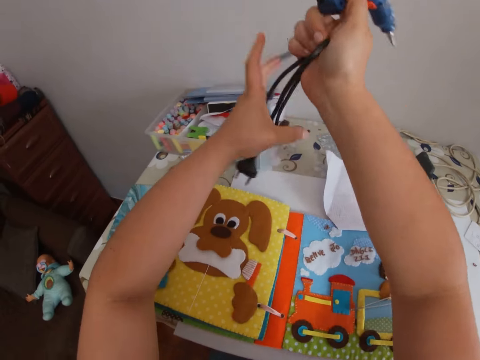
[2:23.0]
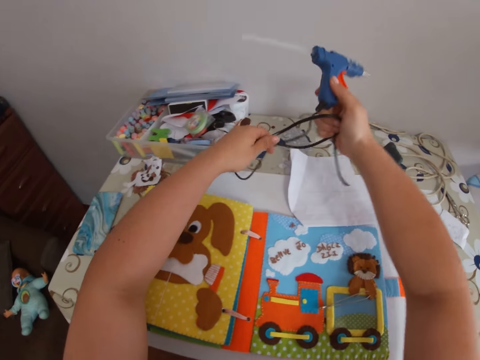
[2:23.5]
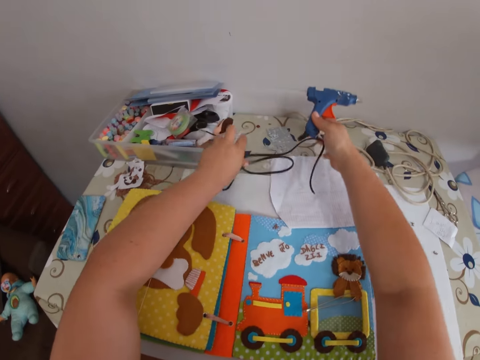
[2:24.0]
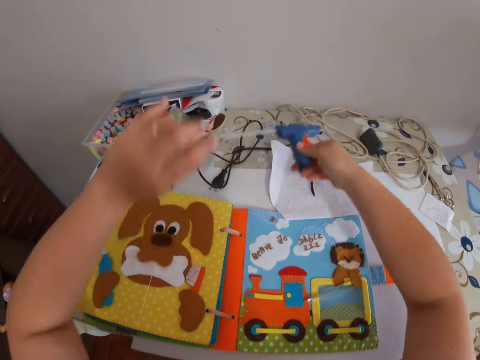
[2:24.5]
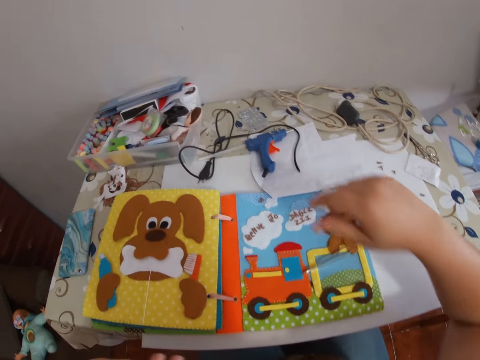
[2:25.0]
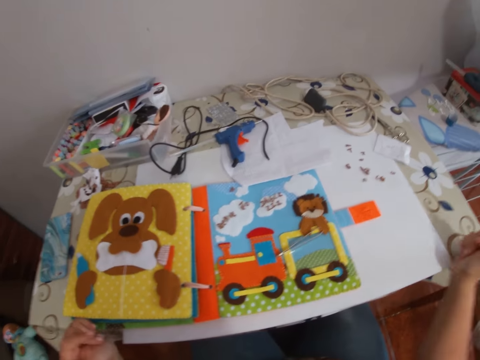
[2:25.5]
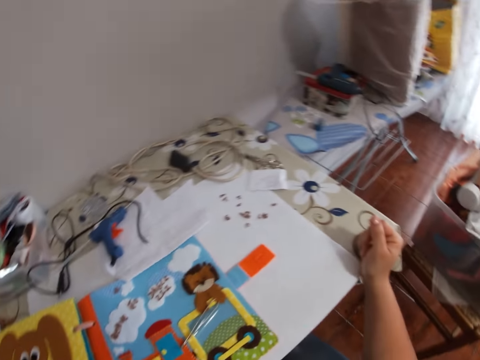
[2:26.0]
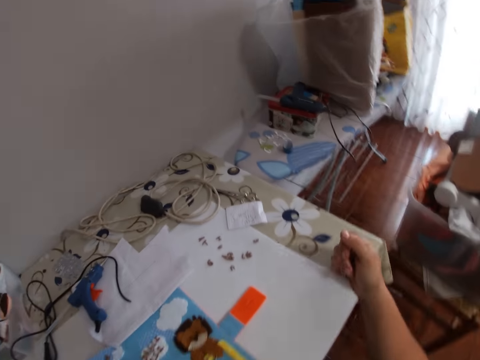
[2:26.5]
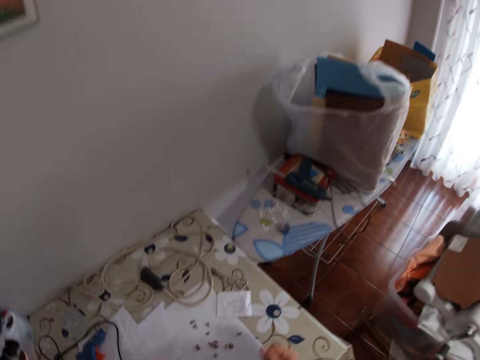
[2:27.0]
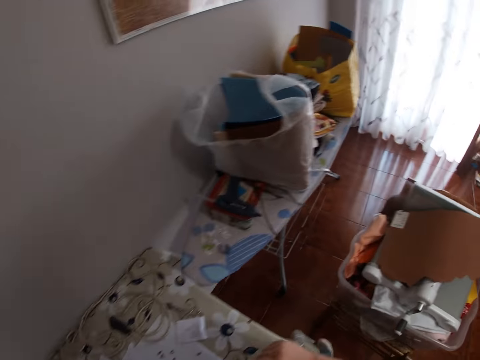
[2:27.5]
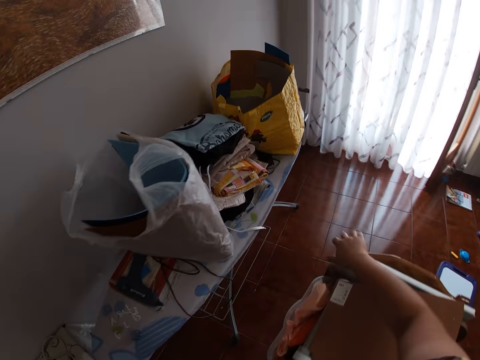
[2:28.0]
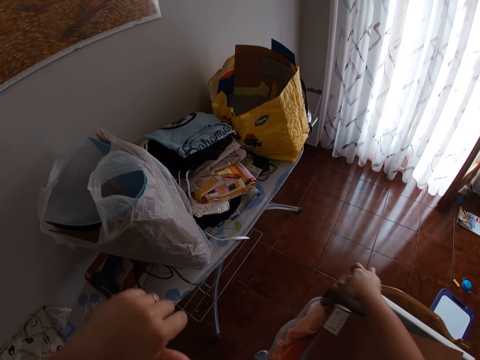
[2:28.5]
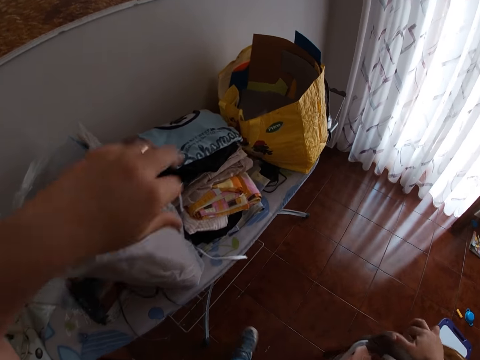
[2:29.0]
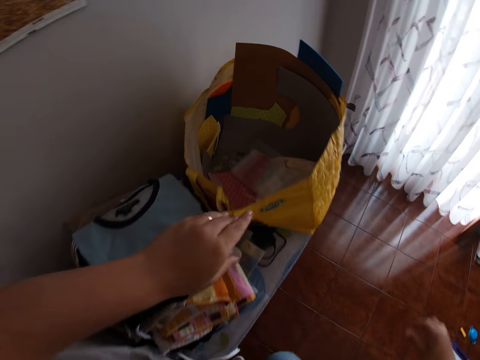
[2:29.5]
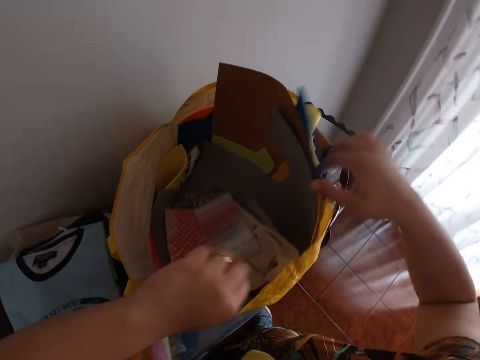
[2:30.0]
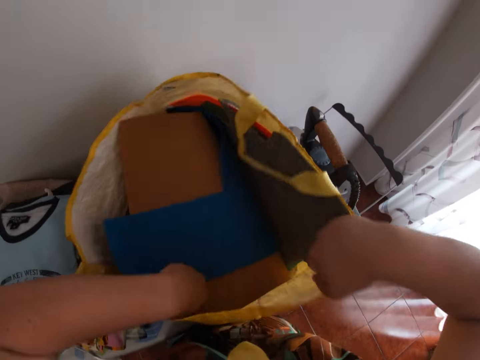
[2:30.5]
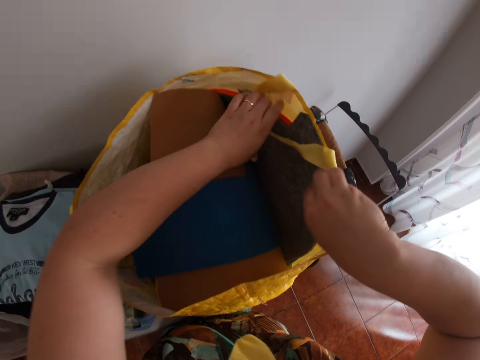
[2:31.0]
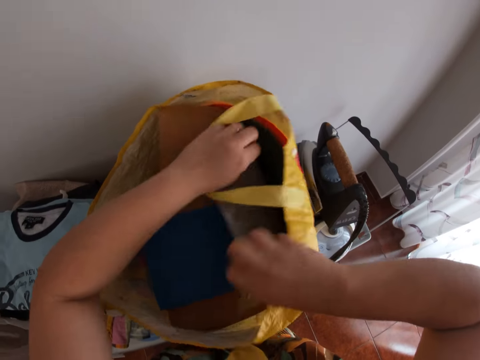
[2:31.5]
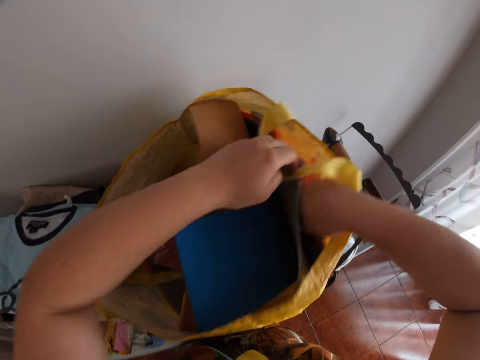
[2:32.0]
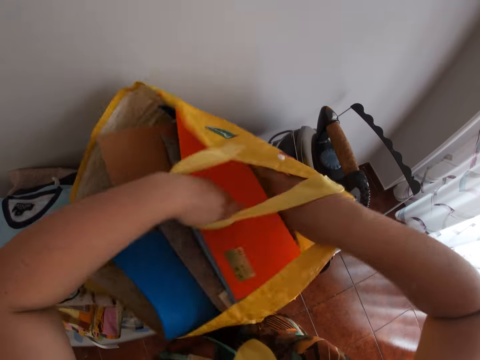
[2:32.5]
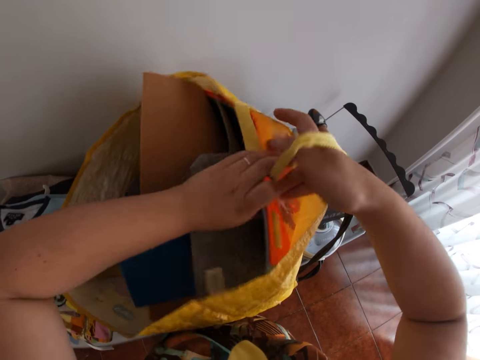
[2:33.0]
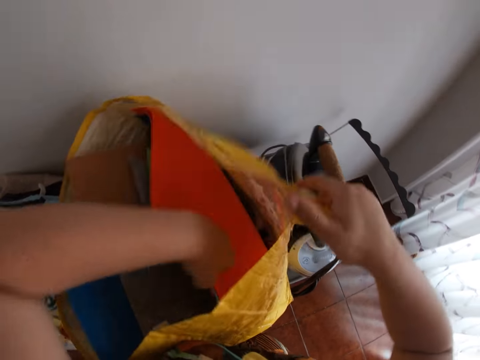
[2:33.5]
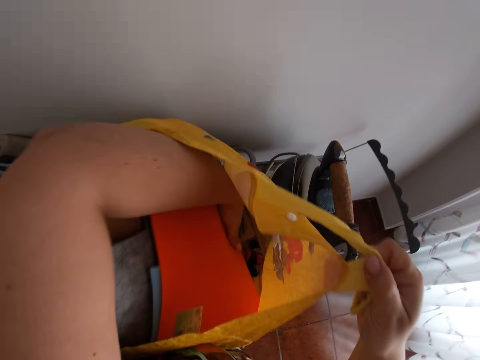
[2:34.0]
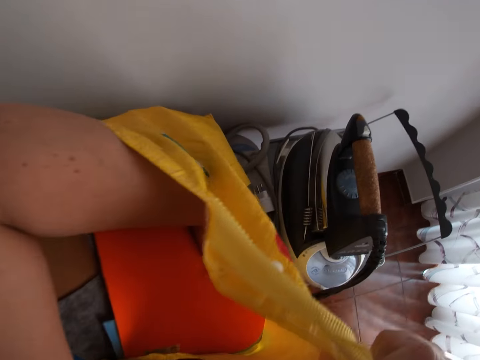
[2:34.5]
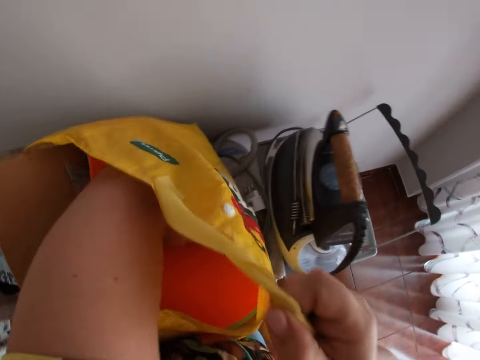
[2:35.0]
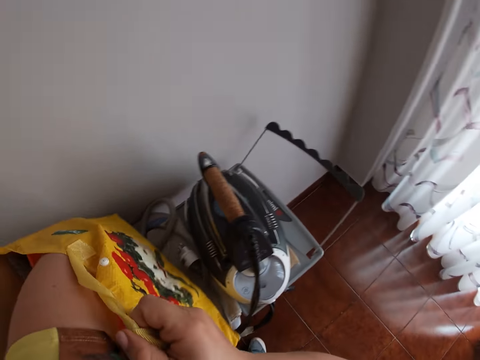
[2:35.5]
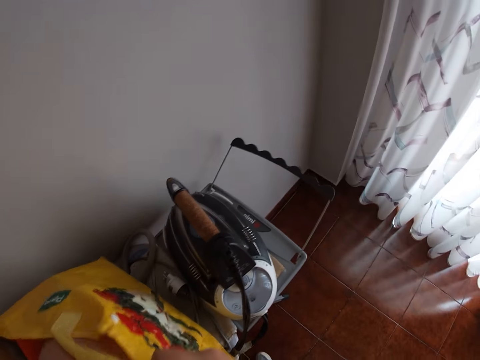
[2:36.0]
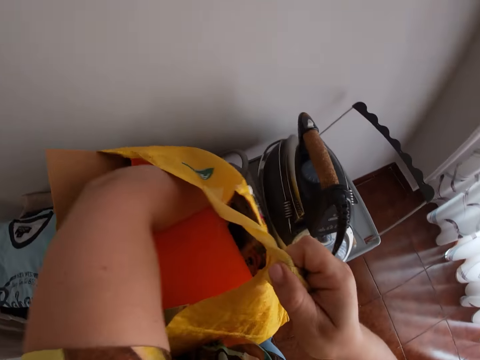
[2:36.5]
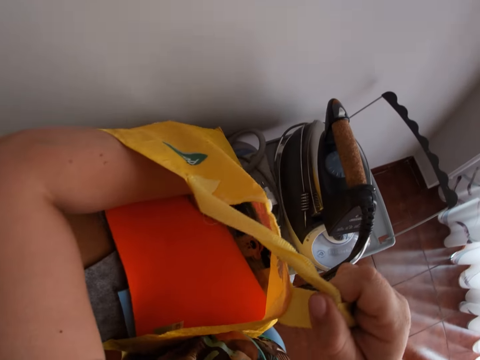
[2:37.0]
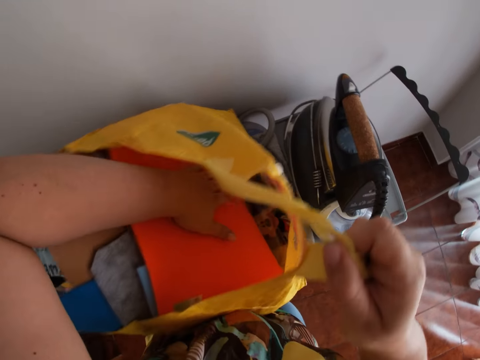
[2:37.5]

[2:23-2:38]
The camera wearer drops the wire and the thermostatic glue gun on the table with both her hands. She walks towards the carrier bag. She searches for a plastic tube in the carrier bag with both her hands.

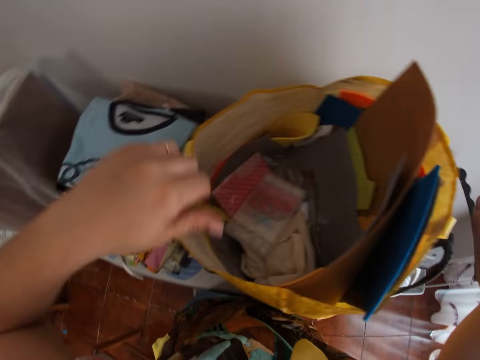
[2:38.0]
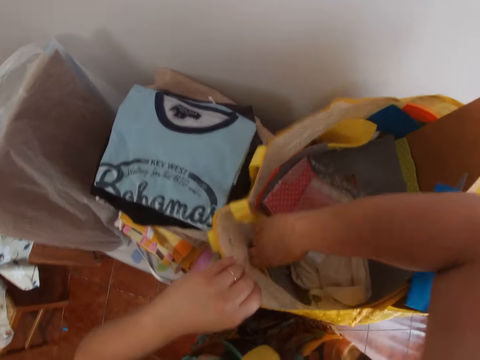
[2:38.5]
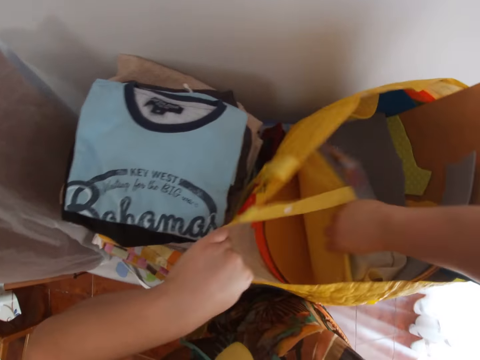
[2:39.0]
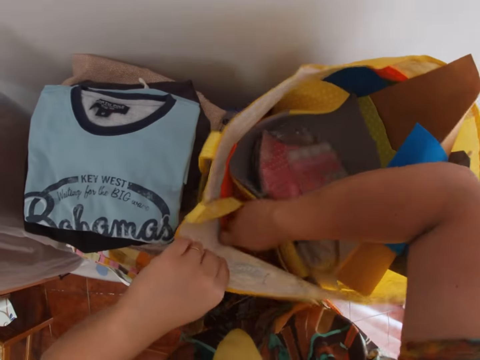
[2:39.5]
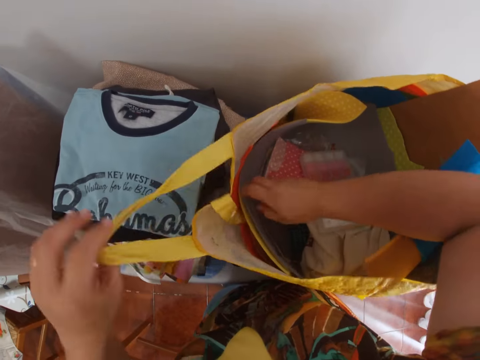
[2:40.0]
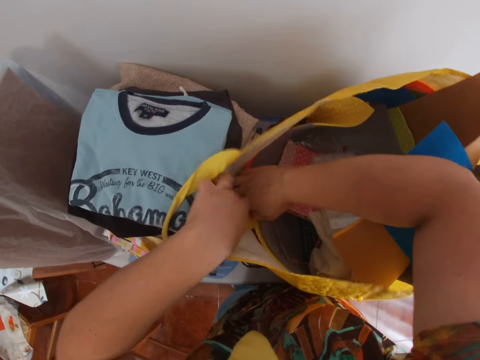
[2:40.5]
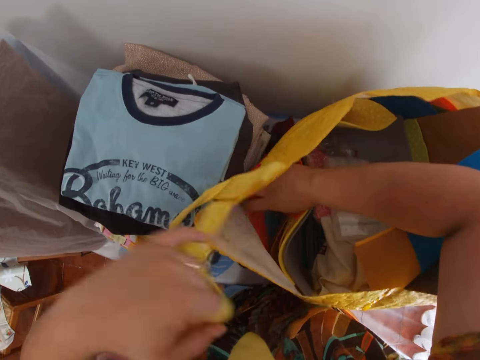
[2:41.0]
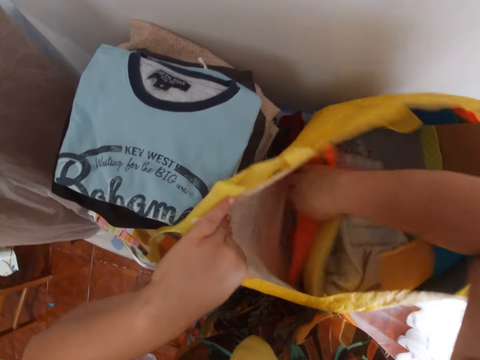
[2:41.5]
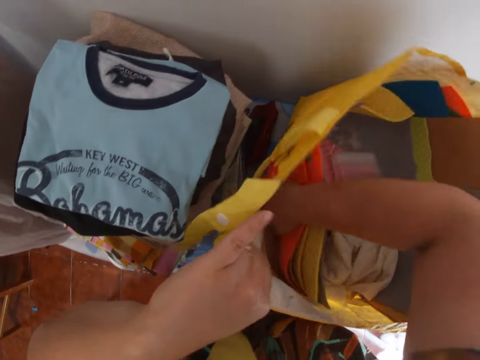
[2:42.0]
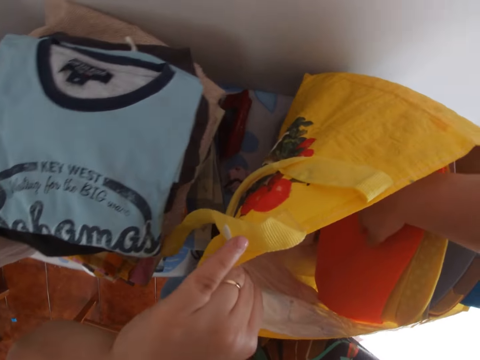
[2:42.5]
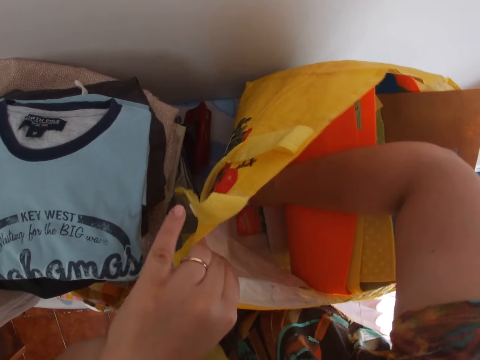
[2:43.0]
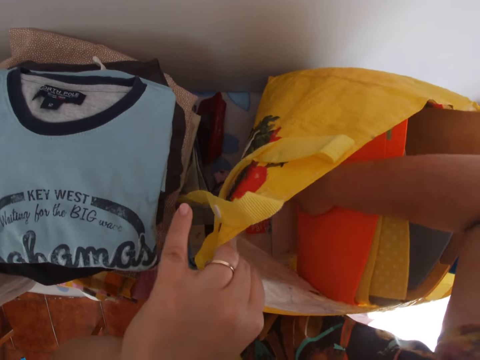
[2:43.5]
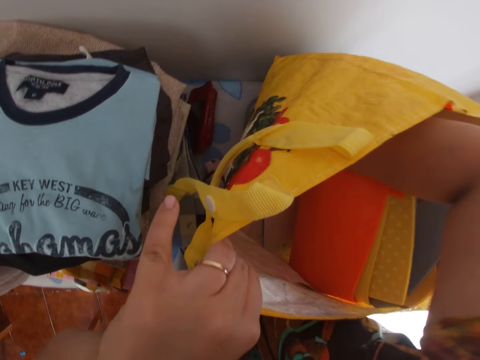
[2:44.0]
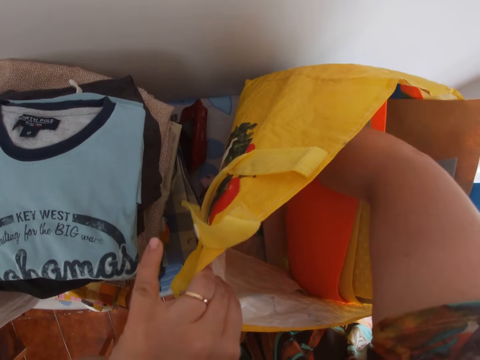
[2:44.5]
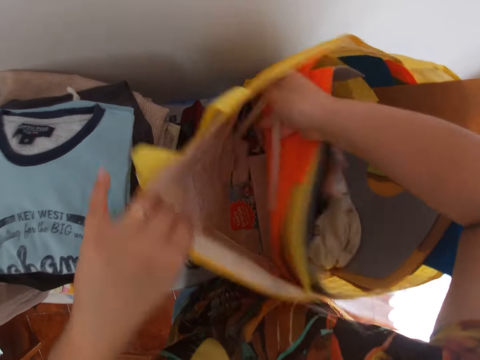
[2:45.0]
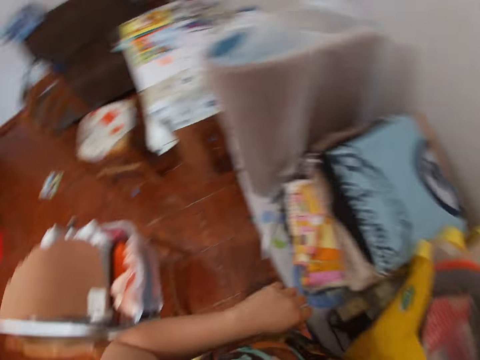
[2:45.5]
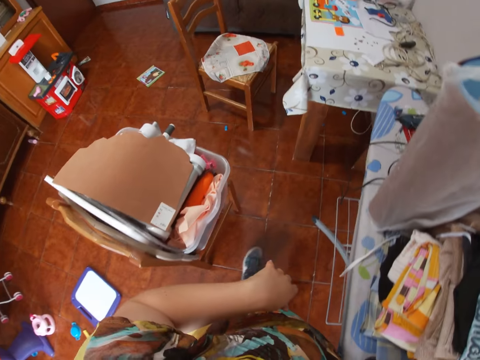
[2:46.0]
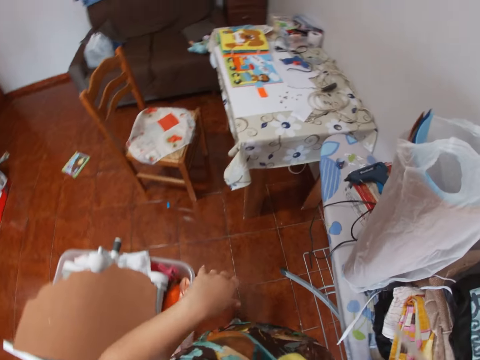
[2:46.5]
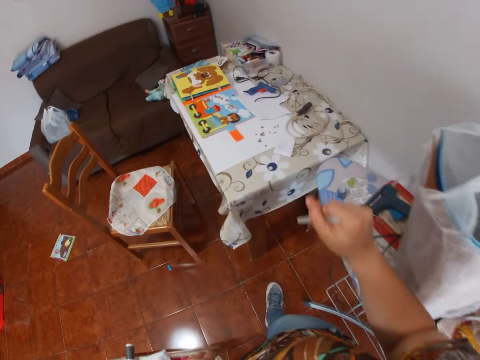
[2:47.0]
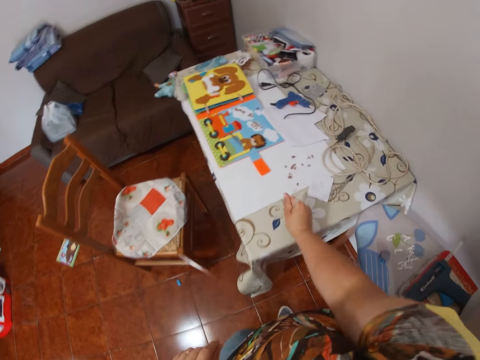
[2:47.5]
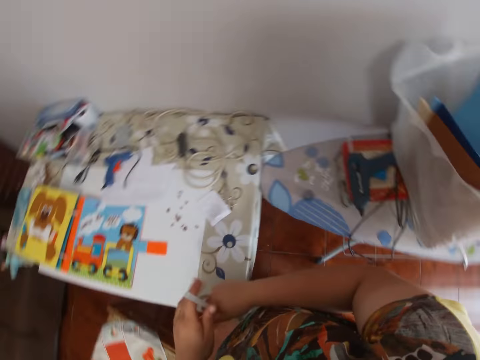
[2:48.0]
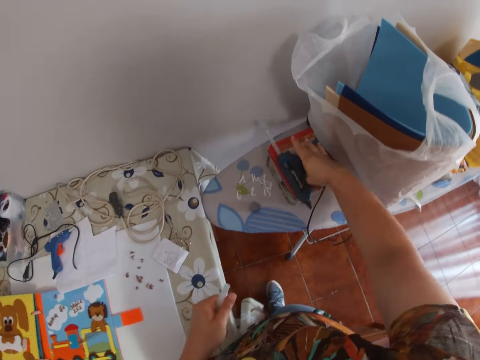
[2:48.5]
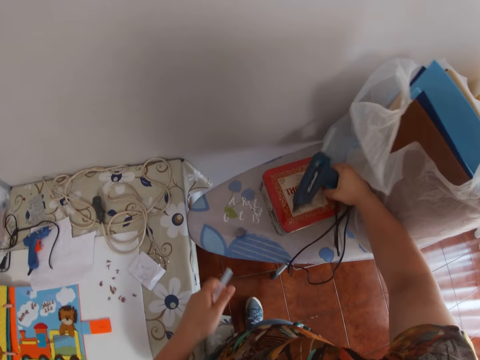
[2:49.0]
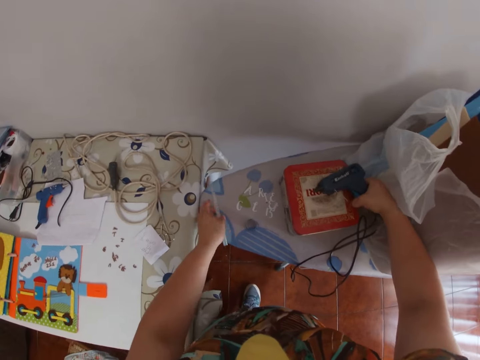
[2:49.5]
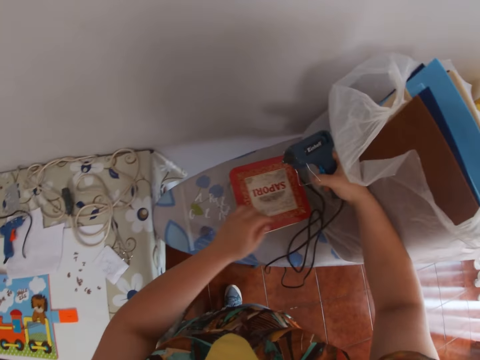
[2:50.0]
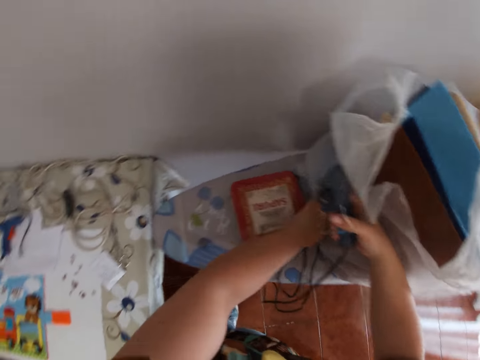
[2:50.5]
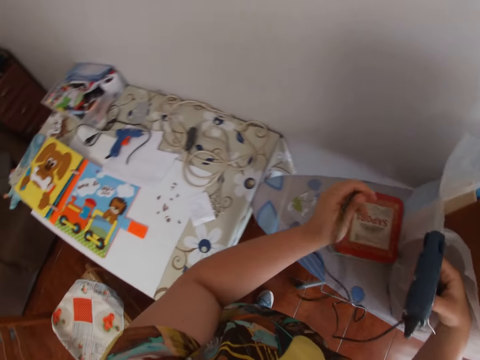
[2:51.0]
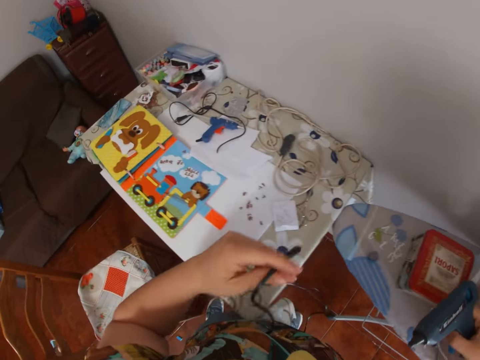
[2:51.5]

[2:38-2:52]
The camera wearer brings a glue stick from the bag with her right hand. She hits the glue stick on the table with her right hand. She touches the stud gun or thermostatic glue gun on the ironing board. She picks up the thermostatic glue gun from the table with her right hand. She drops the glue stick on the table with her left hand. She picks up the wire from the table with her left hand.
